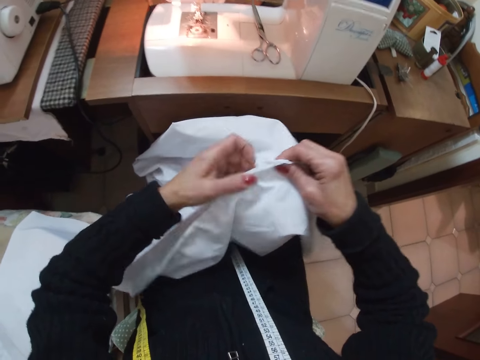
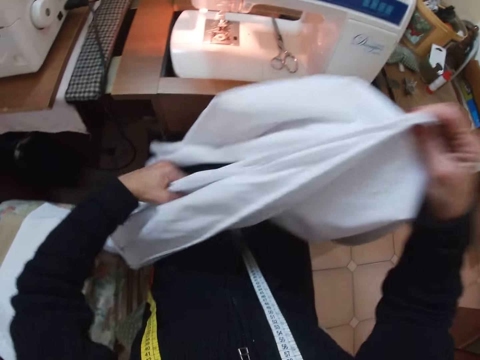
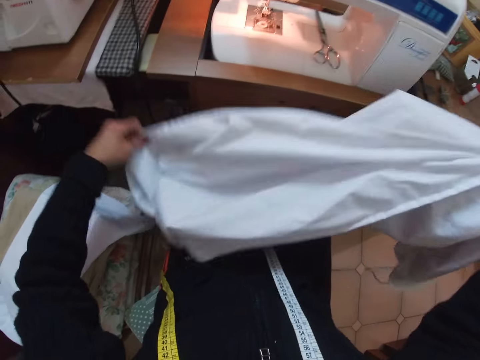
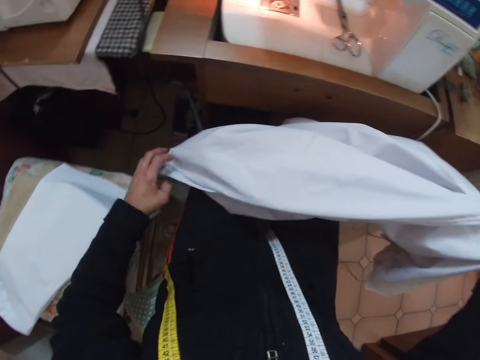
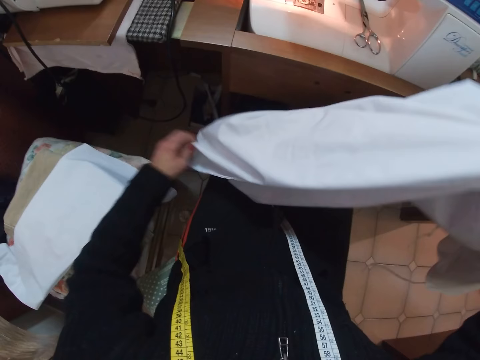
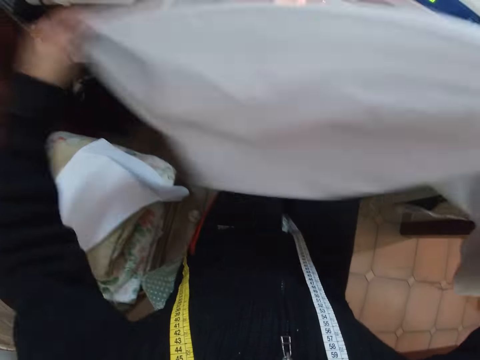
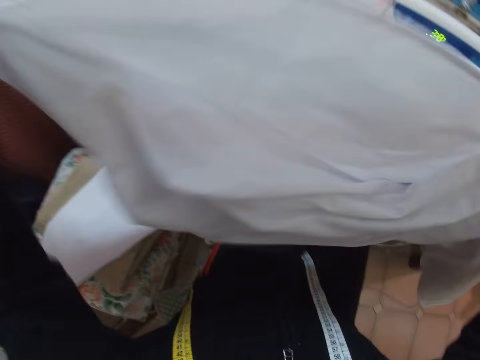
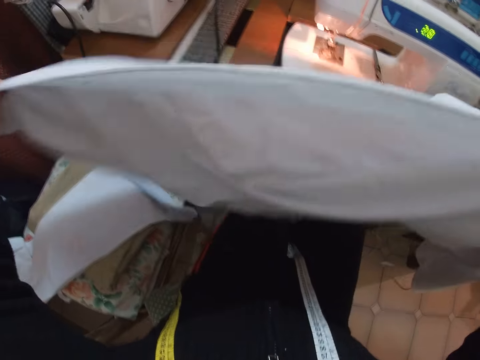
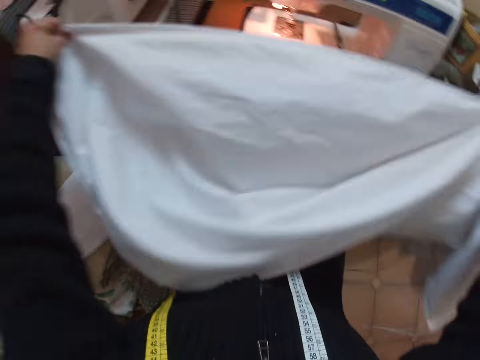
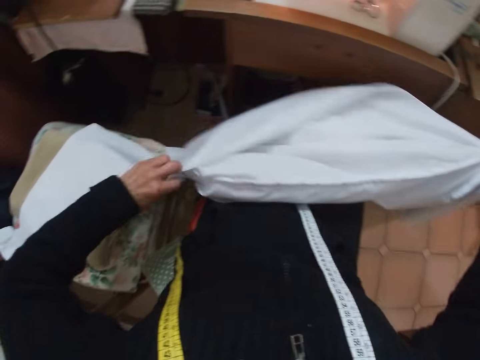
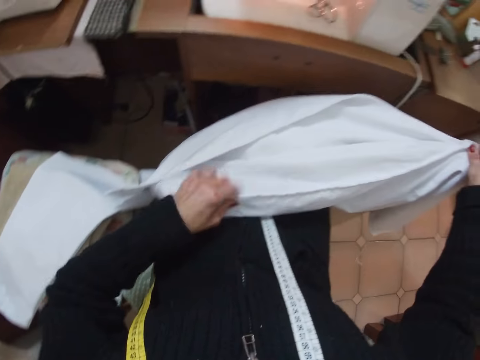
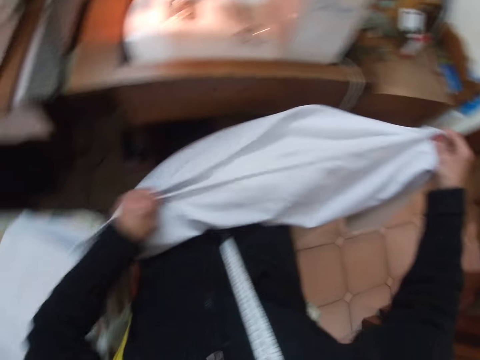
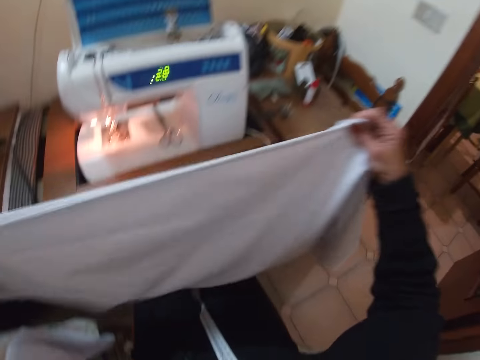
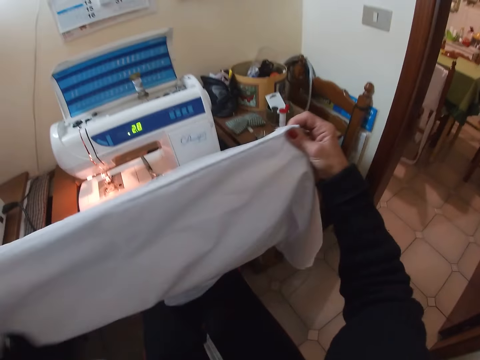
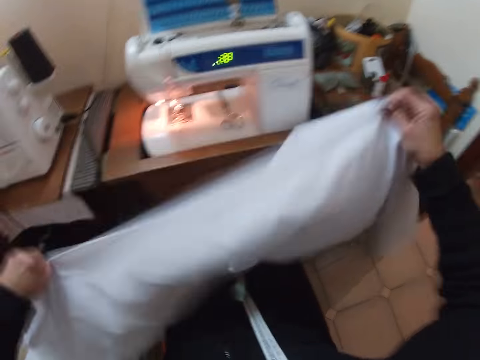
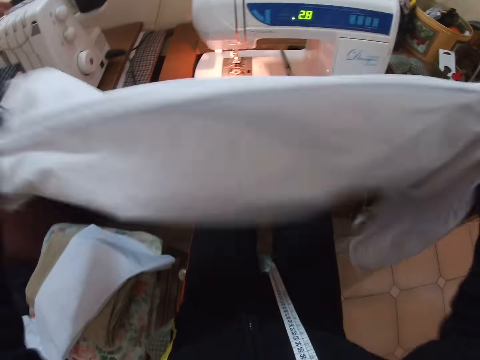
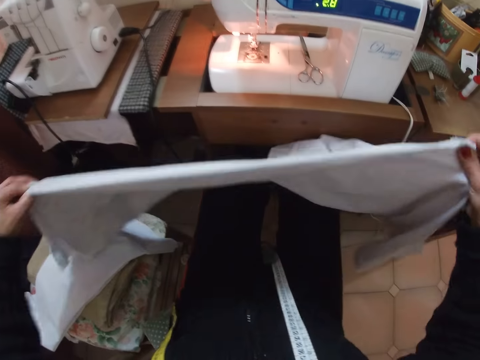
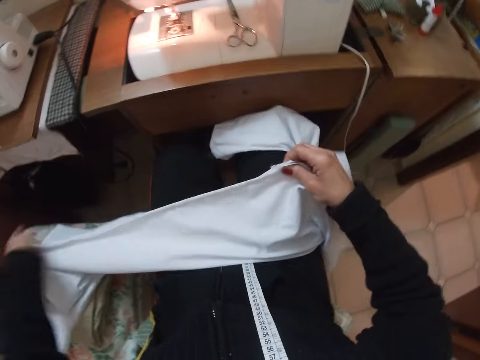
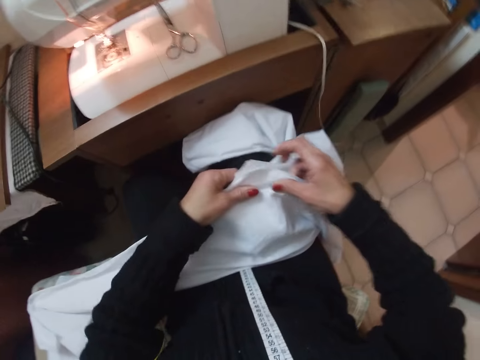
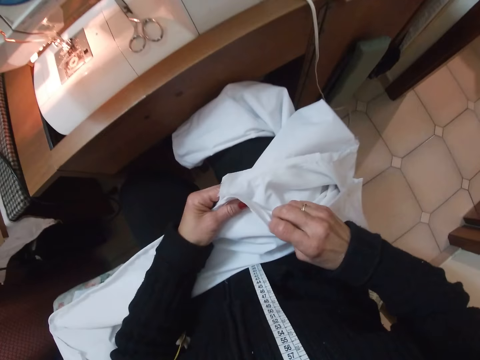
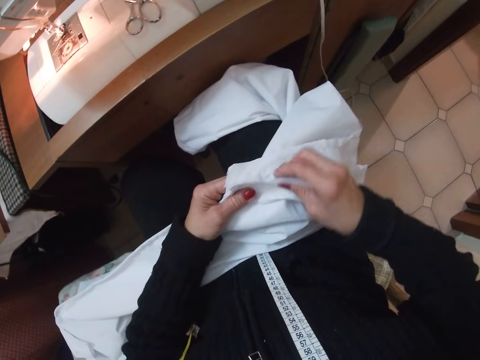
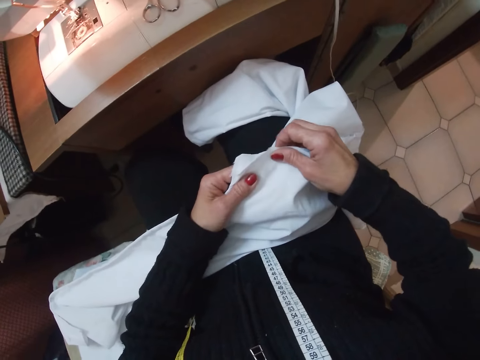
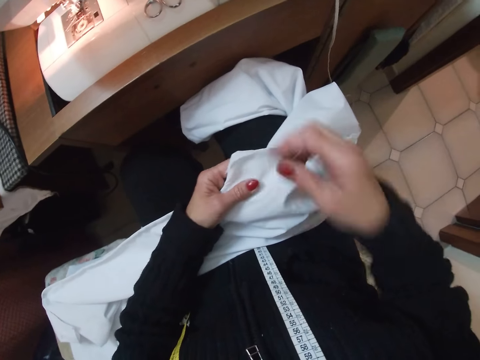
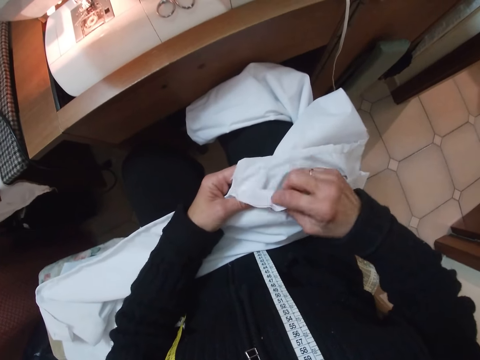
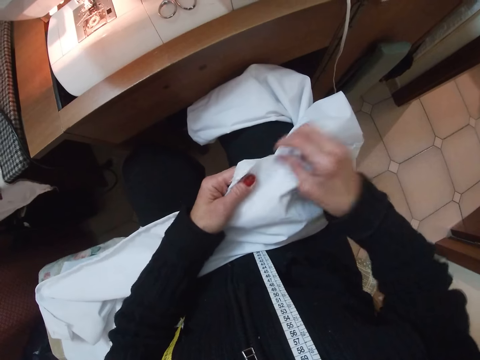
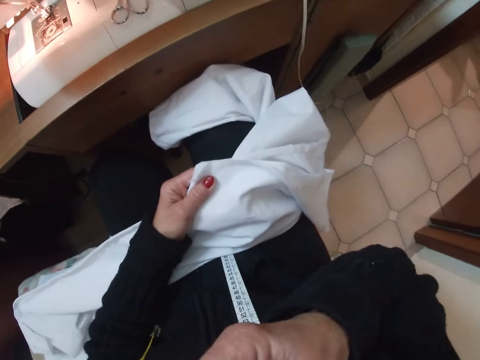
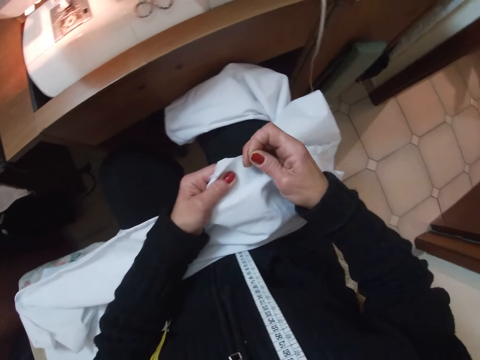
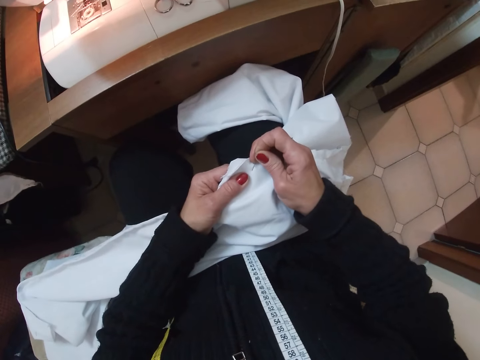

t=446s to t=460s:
The camera wearer re-adjusts her left hand. She drops the cloth on her lap. She raises her right hand. She shakes the cloth with her hands. She places the cloth on her lap. She removes her left hand from the cloth. She holds the cloth with her left hand. She shakes the cloth with both hands and lifts the cloth with both hands. She places the cloth on her lap. She removes her left hand from the cloth. She holds the cloth with her left hand. She removes her right hand from the cloth. She holds the cloth with her right hand. She adjusts the cloth with her hands. She removes her right hand from the cloth. She holds the cloth with her right hand. She adjusts the cloth with her hands. She removes her right hand from the cloth. She puts a needle in the cloth with her right hand.

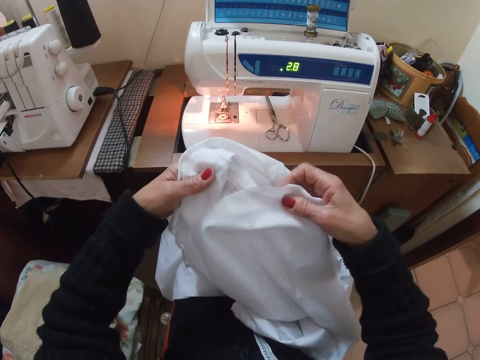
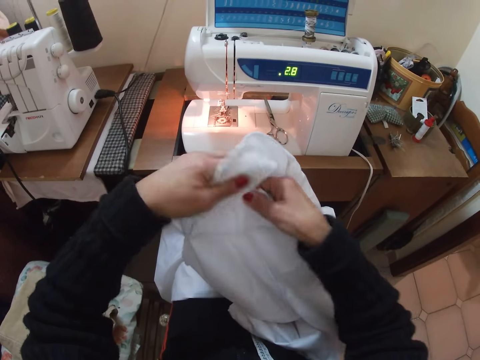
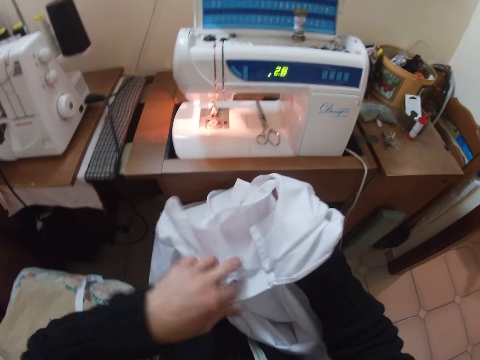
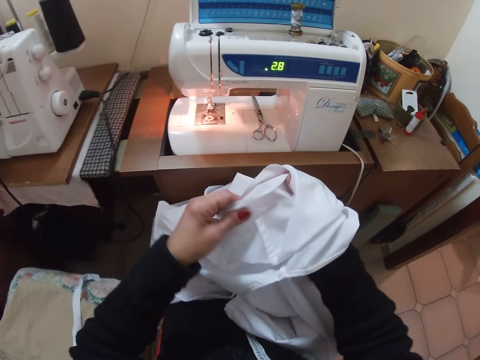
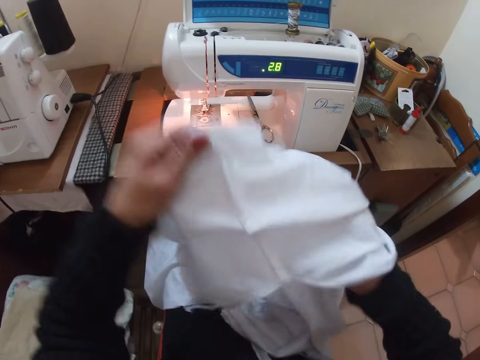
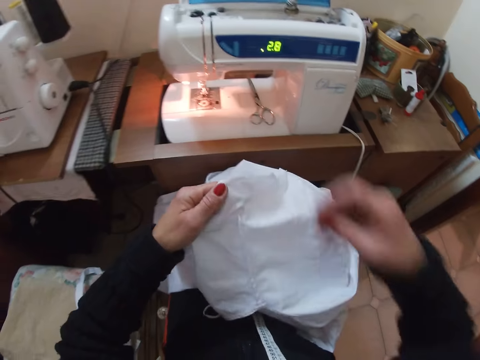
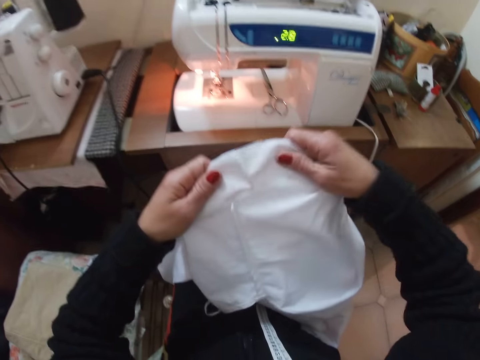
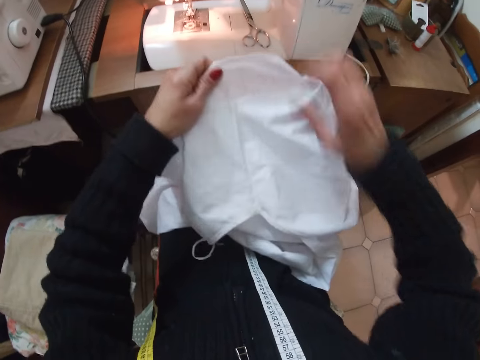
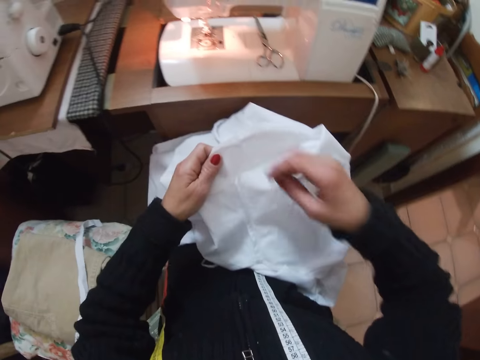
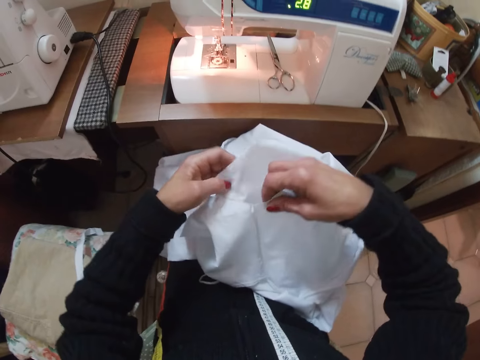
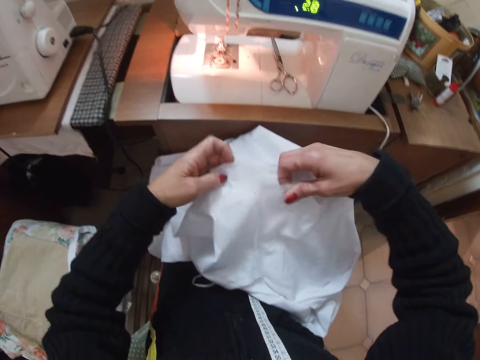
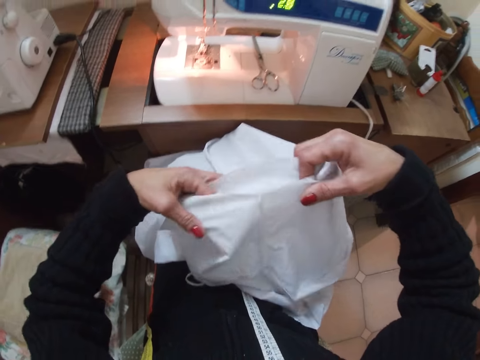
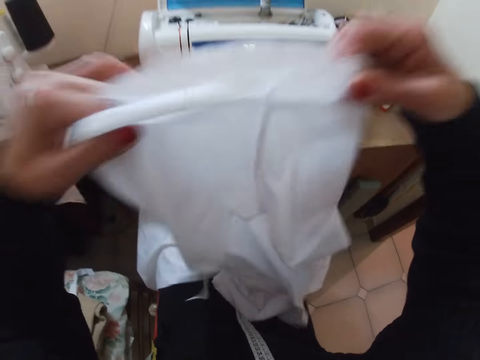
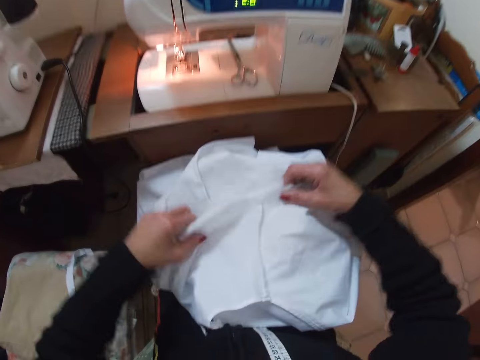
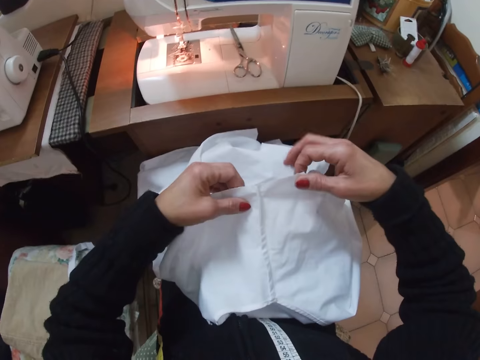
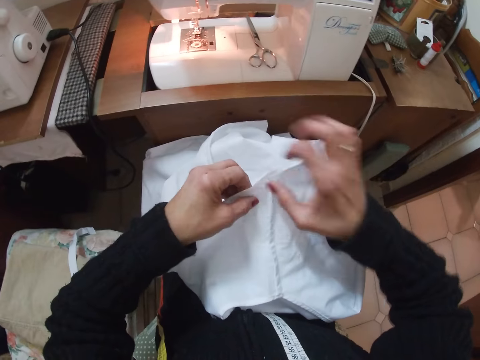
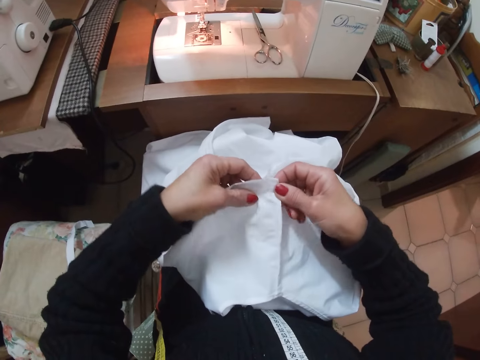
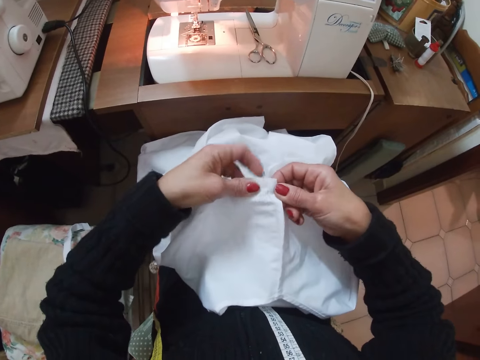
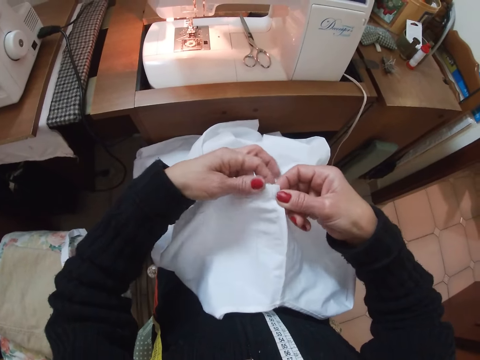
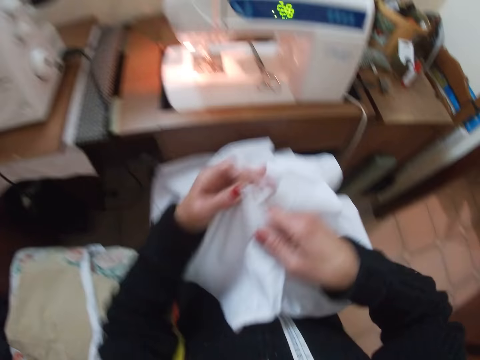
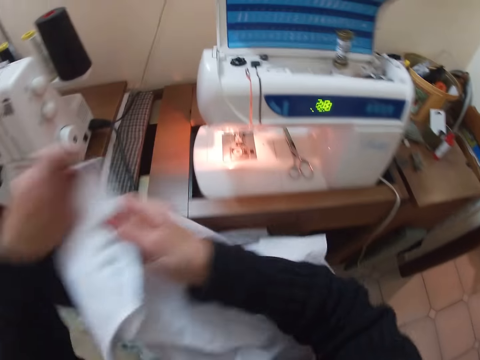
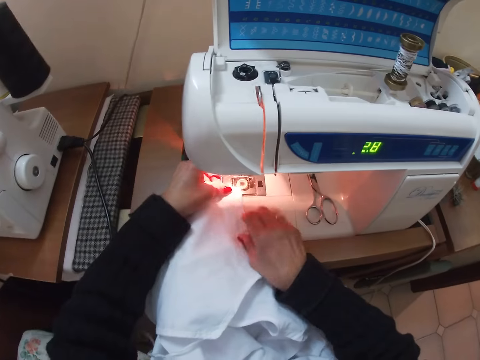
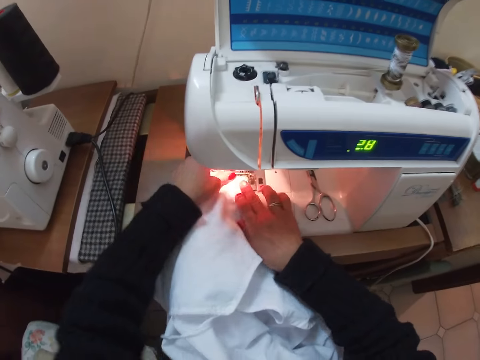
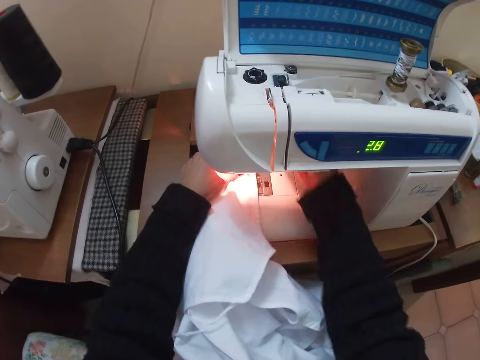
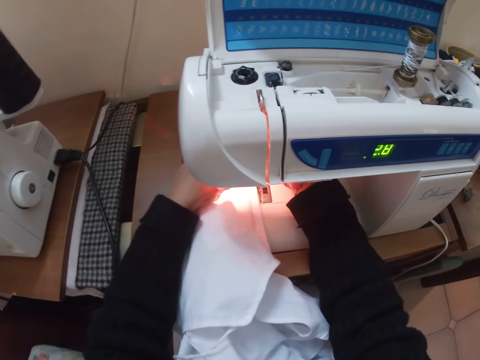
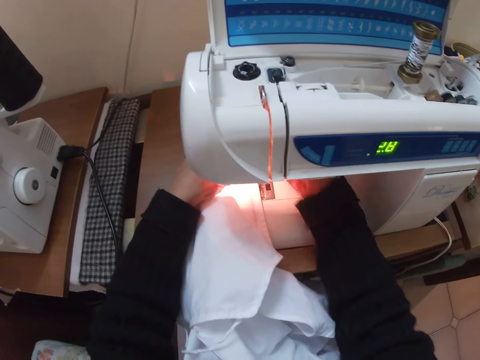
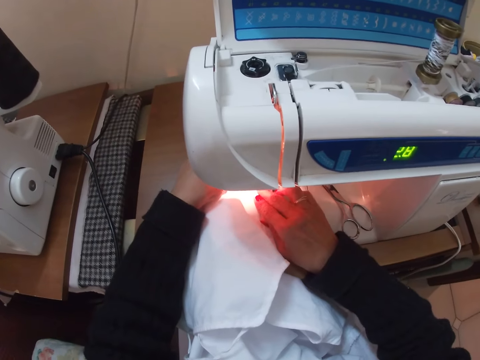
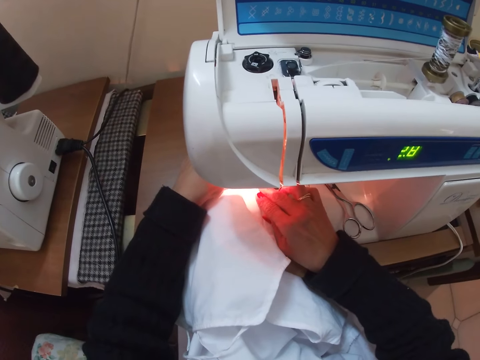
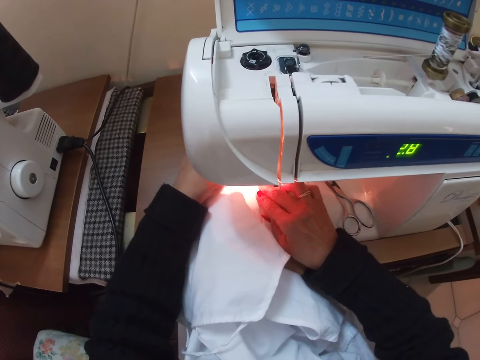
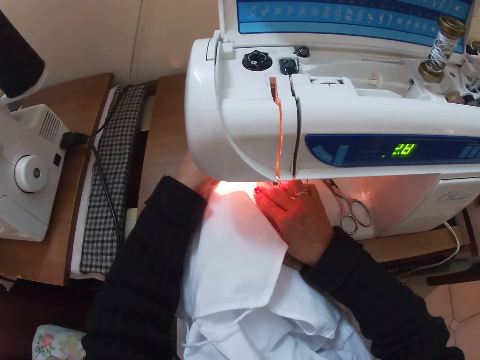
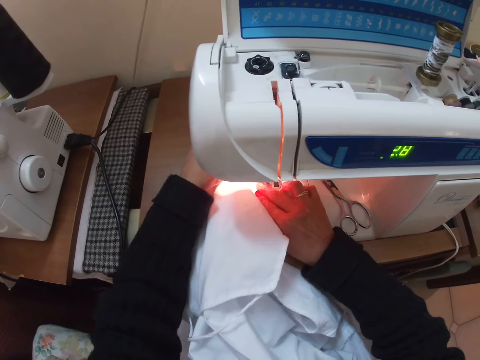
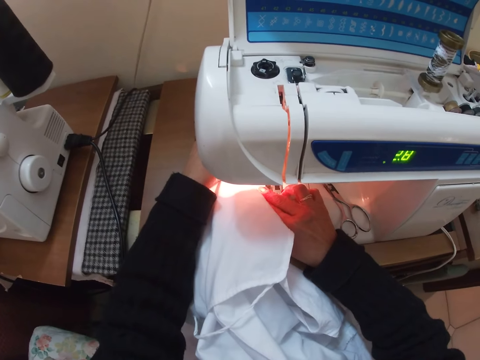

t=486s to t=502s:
The camera wearer puts her right hand inside the cloth. She inserts the piece of cloth into the cloth. She removes her left hand from the cloth. She holds the cloth with her left hand. She puts the cloth on her lap. She removes her right hand from the cloth. She holds the cloth with her right hand. She adjusts the cloth with her hands. She removes her right hand from the cloth. She holds the cloth with her right hand. She adjusts the cloth with her hands. She raises the cloth with her hands. She drops the cloth on her lap. She adjusts the cloth with her hands. She places the cloth on the needle plate on the sewing machine with her hands. She spreads the cloth with her hands. She puts her right hand in the sewing machine. She places her right hand on the cloth. She sews the piece of cloth into the cloth. She moves the cloth with both hands along the sewing machine needle.
